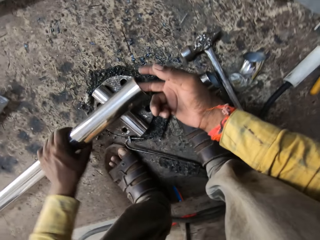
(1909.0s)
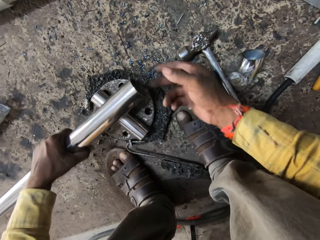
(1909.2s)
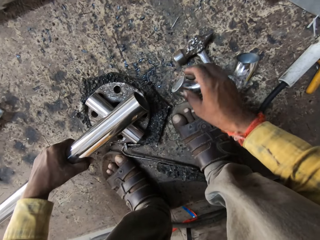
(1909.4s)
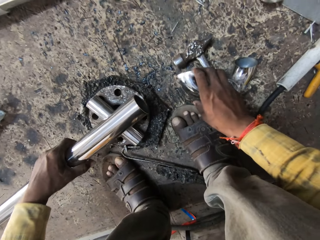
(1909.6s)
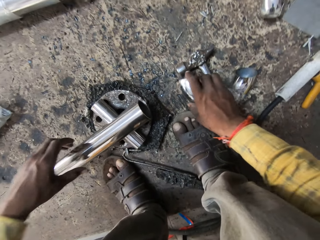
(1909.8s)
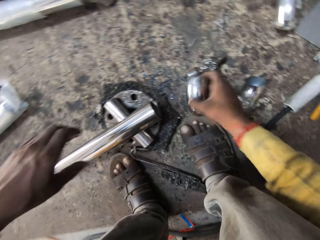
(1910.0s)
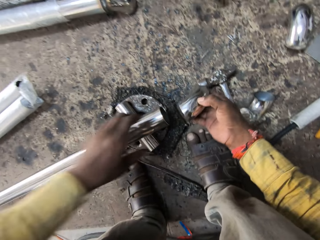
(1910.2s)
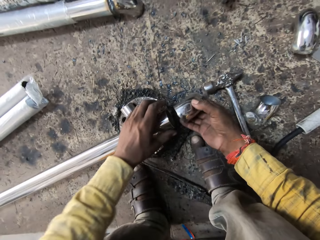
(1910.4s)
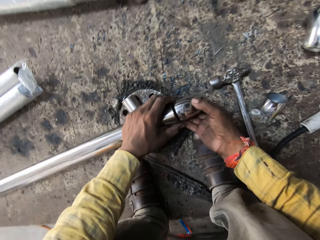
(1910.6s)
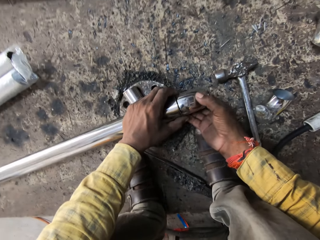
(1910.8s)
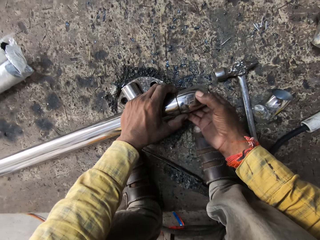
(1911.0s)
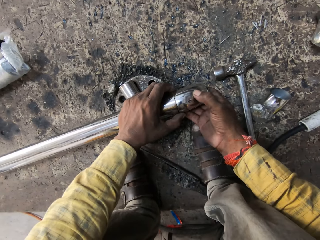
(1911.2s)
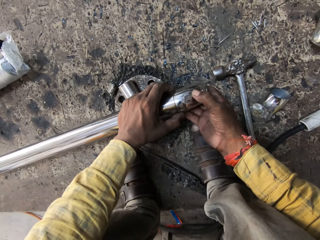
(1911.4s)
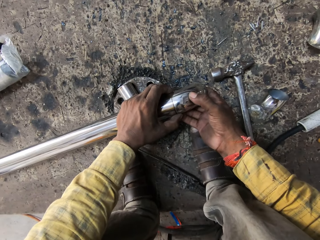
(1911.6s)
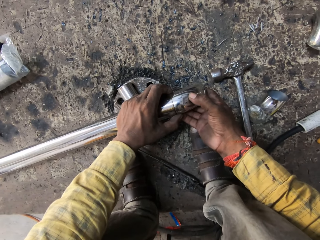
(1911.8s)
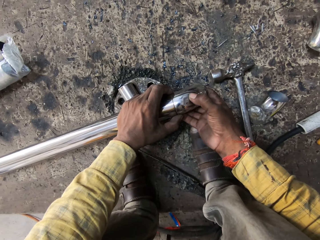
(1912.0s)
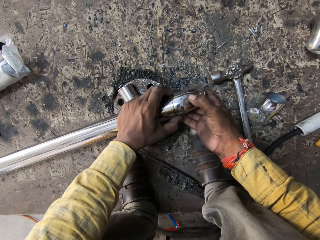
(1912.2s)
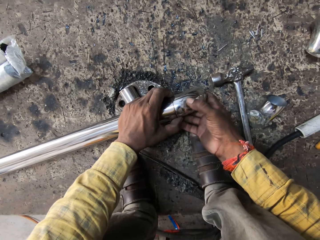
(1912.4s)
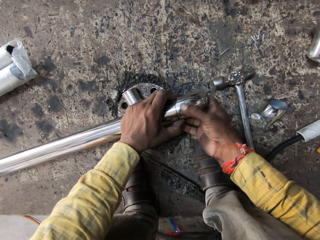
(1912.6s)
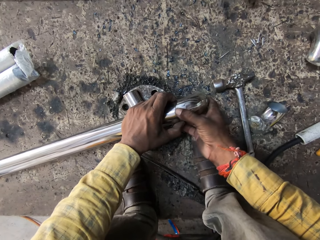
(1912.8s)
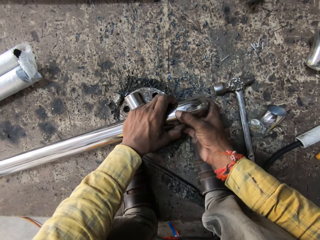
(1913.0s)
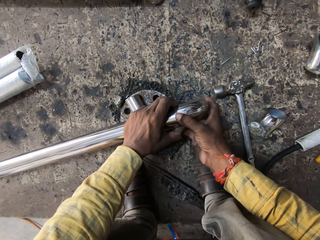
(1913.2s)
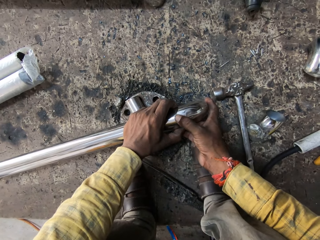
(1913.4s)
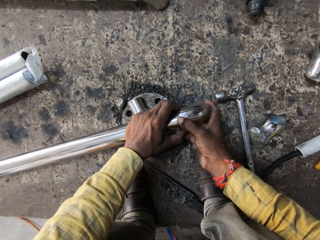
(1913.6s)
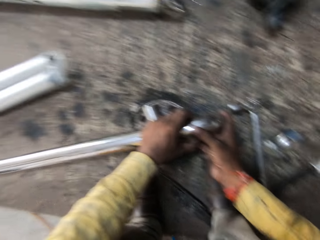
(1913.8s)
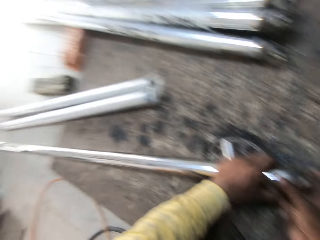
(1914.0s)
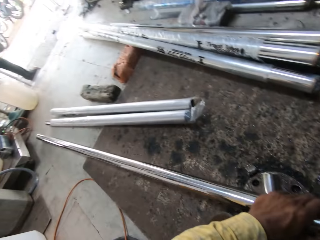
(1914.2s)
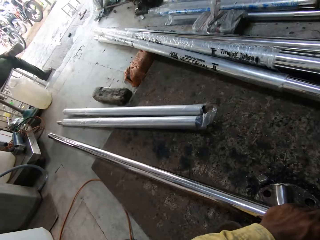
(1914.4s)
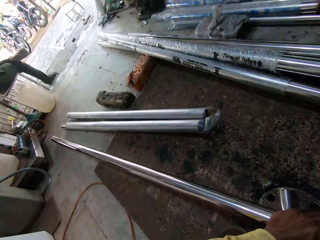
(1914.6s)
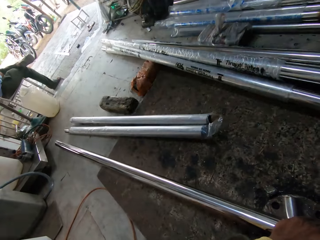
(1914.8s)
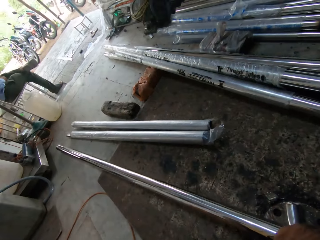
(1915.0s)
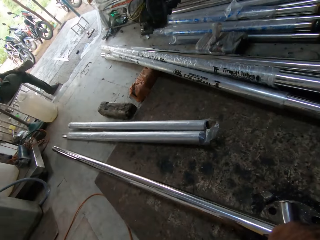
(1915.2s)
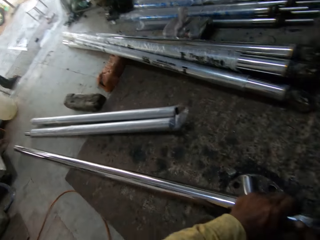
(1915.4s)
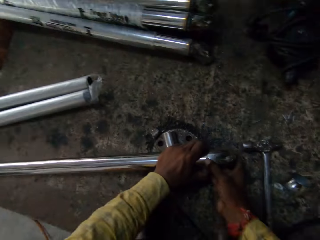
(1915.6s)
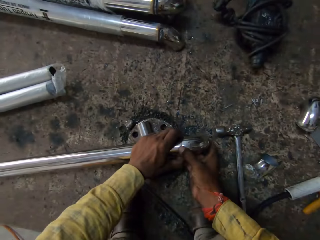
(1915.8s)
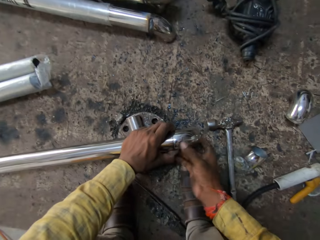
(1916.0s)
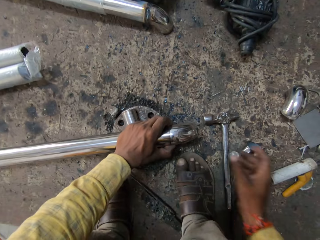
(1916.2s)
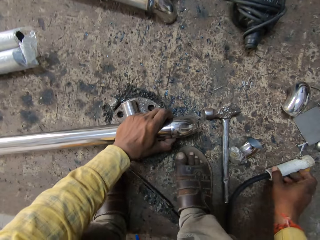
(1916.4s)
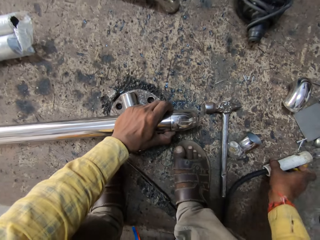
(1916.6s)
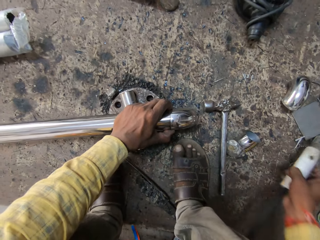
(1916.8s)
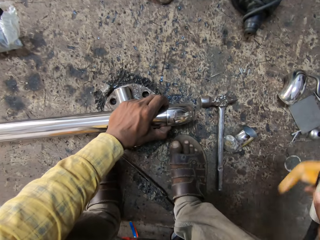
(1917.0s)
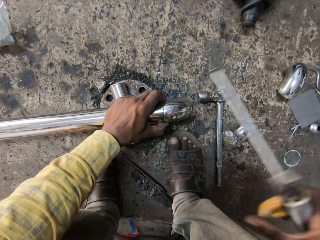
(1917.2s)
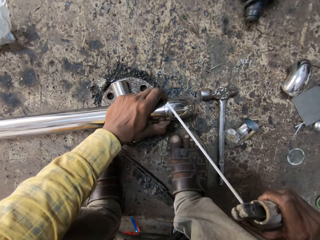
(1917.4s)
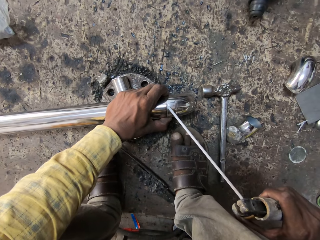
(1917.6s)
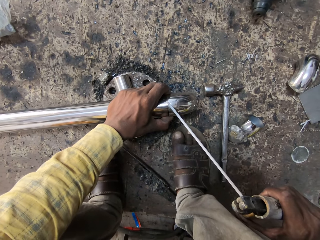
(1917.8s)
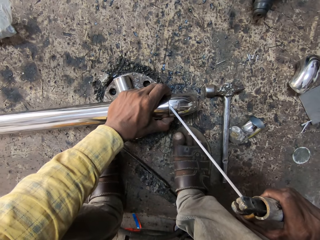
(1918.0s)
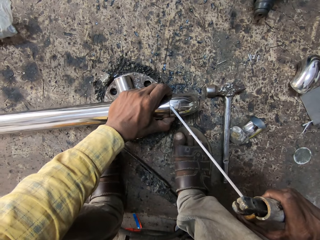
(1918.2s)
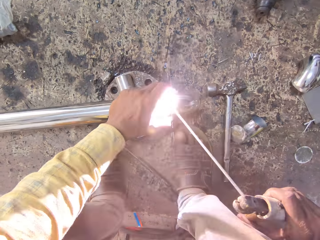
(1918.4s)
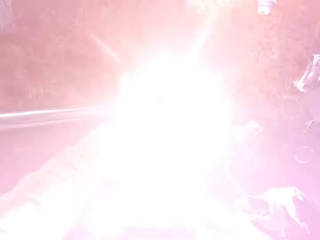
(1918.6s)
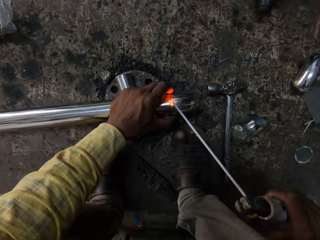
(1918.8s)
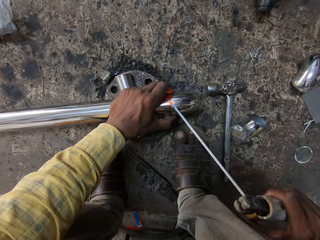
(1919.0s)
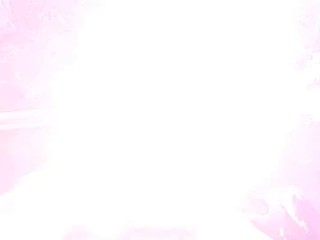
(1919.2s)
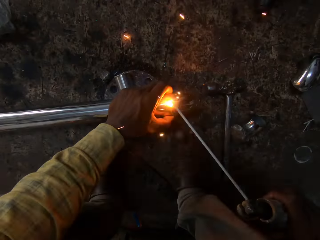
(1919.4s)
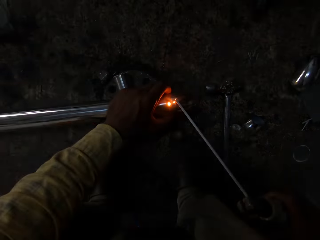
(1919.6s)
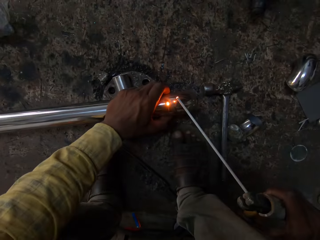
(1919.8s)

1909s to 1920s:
The camera wearer fixes a finger in the metal. They pick up the concave metal. They hold the metal with both hands. They fix the concave metal on the metal rod. They look around. They pick up the welding rod holder. They weld the metal rod.

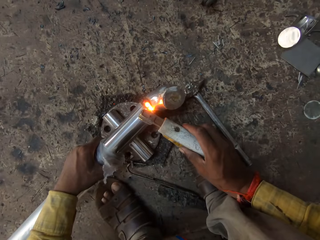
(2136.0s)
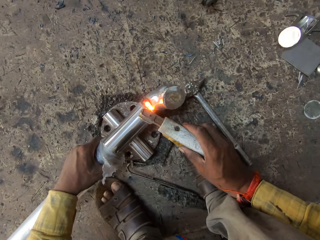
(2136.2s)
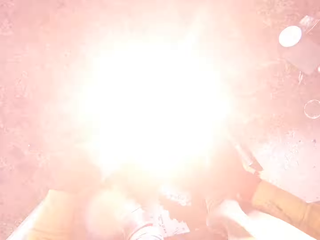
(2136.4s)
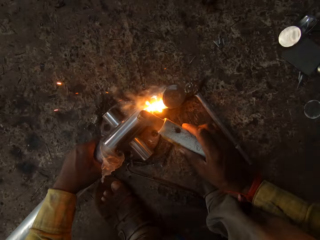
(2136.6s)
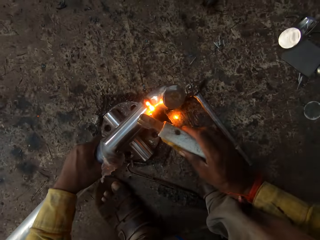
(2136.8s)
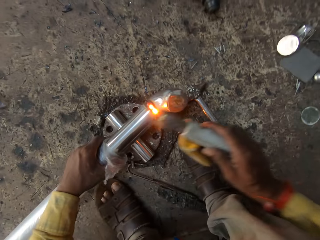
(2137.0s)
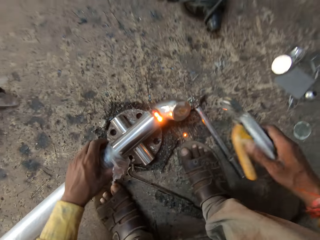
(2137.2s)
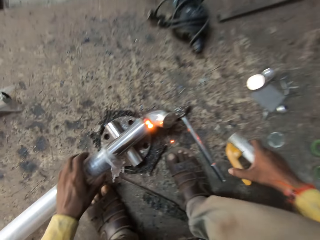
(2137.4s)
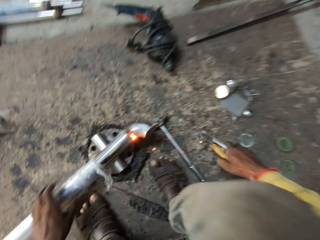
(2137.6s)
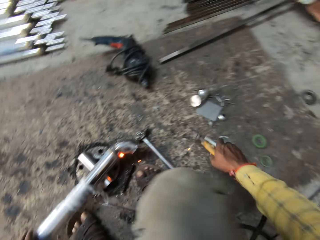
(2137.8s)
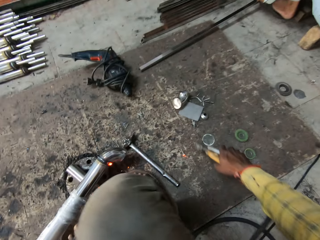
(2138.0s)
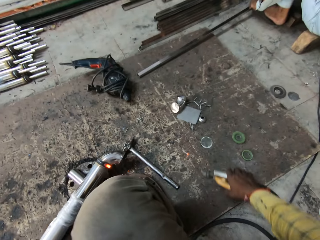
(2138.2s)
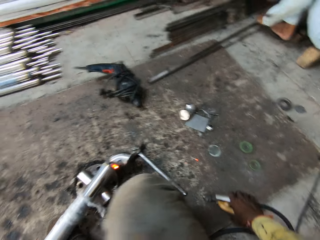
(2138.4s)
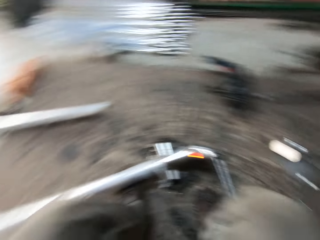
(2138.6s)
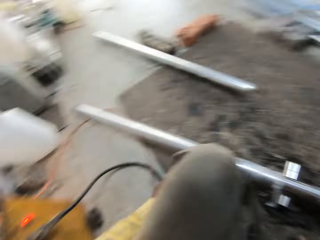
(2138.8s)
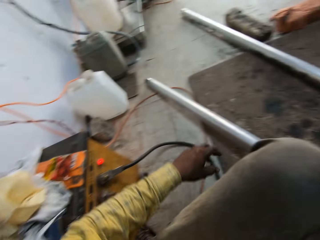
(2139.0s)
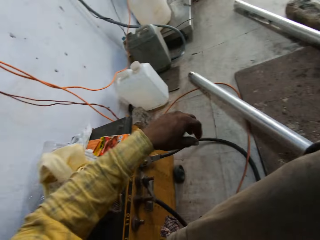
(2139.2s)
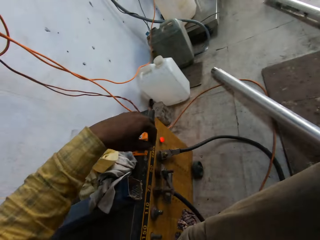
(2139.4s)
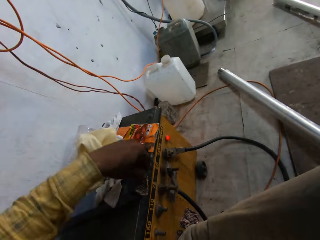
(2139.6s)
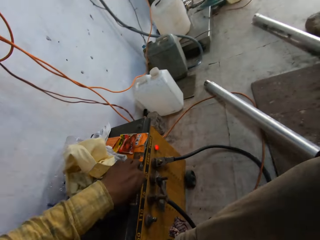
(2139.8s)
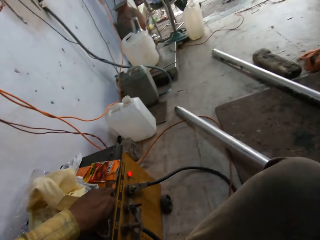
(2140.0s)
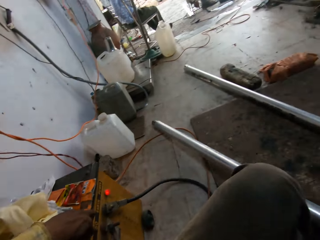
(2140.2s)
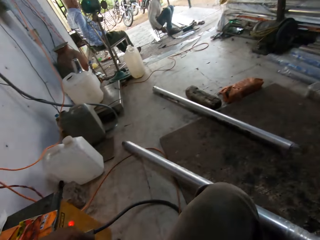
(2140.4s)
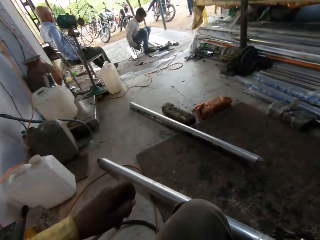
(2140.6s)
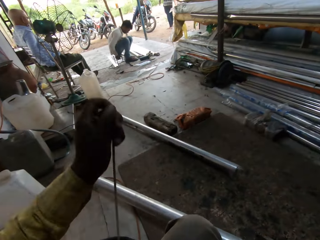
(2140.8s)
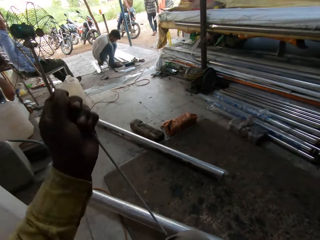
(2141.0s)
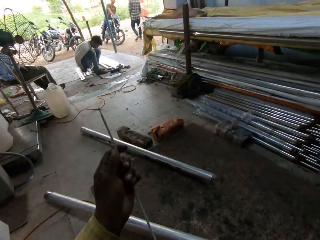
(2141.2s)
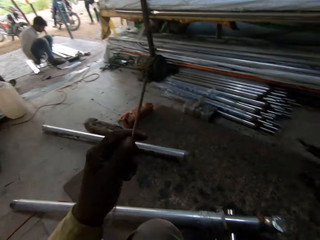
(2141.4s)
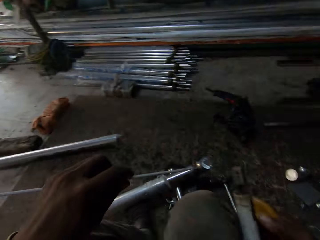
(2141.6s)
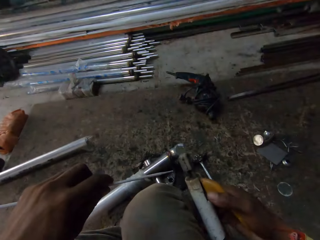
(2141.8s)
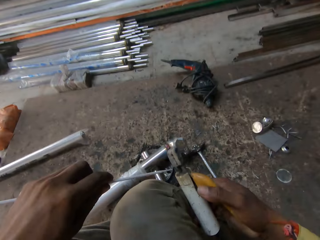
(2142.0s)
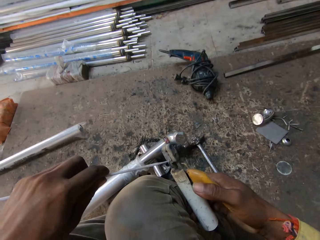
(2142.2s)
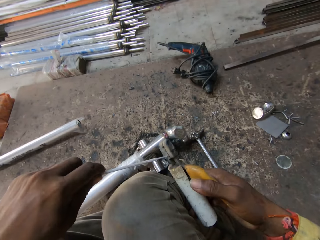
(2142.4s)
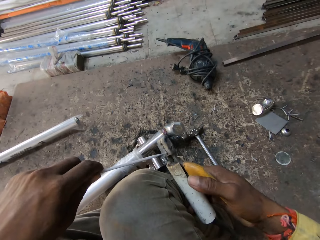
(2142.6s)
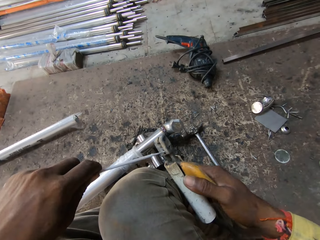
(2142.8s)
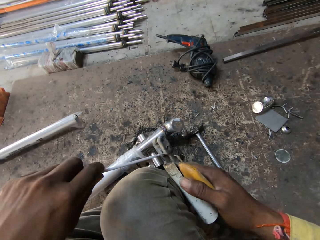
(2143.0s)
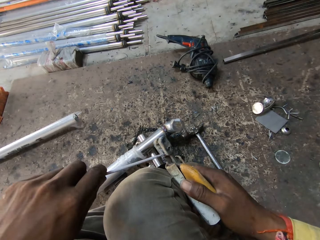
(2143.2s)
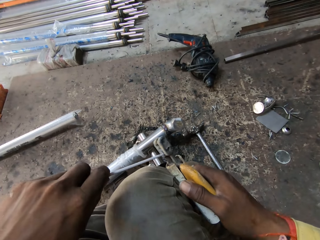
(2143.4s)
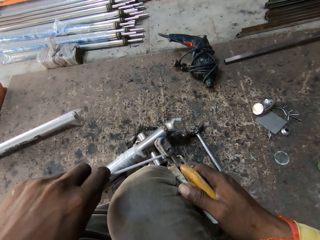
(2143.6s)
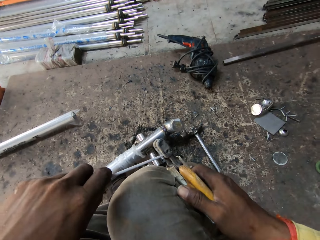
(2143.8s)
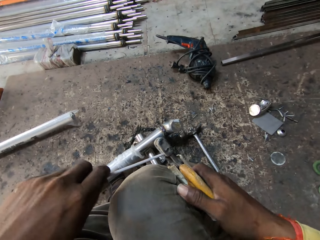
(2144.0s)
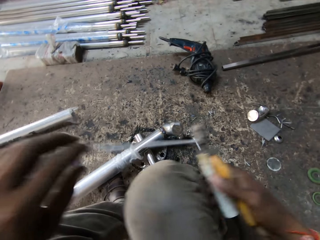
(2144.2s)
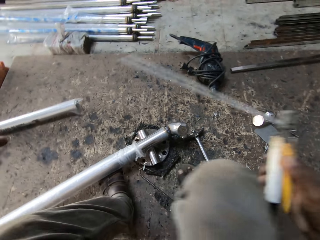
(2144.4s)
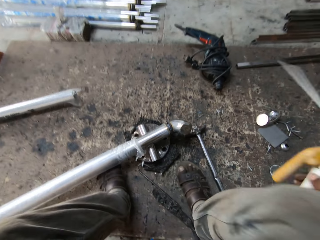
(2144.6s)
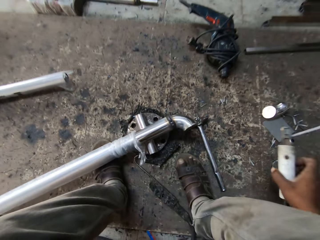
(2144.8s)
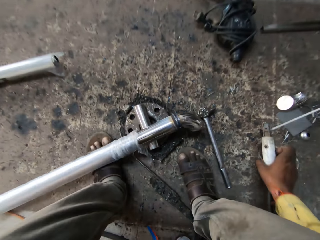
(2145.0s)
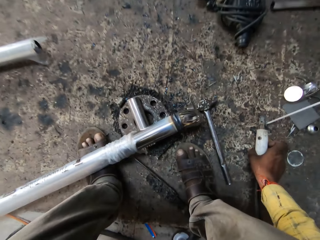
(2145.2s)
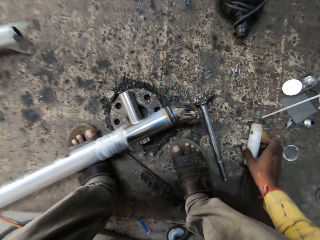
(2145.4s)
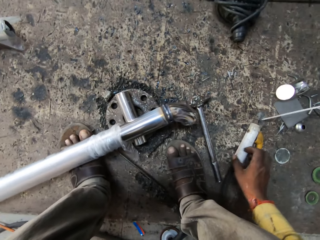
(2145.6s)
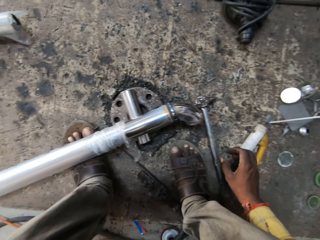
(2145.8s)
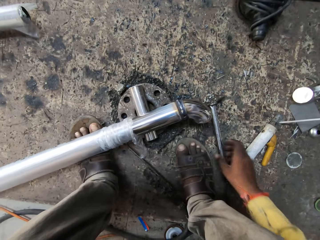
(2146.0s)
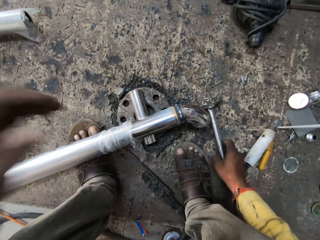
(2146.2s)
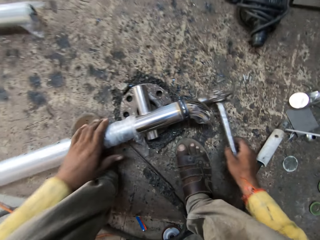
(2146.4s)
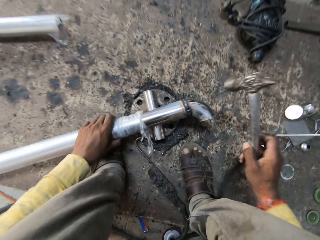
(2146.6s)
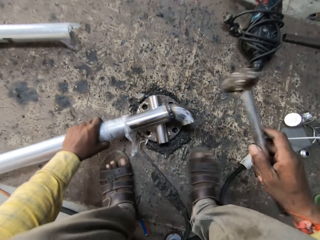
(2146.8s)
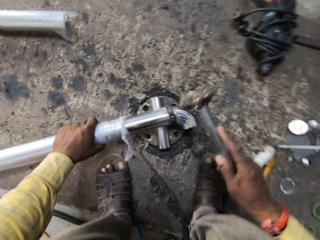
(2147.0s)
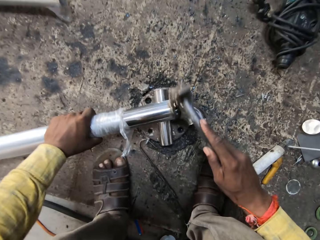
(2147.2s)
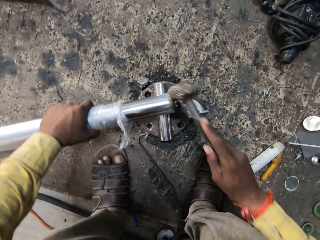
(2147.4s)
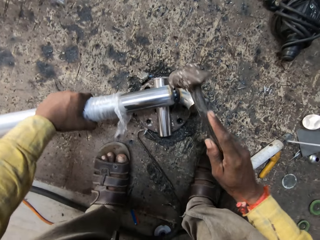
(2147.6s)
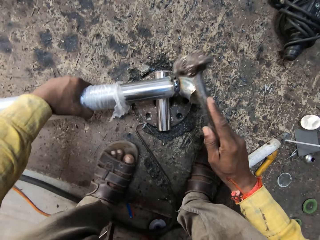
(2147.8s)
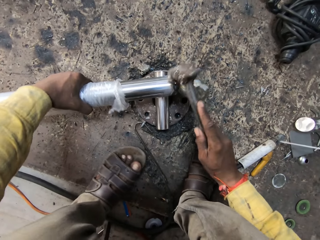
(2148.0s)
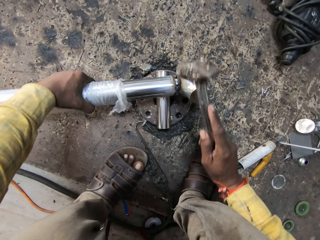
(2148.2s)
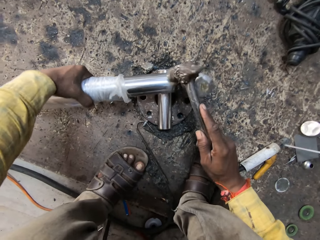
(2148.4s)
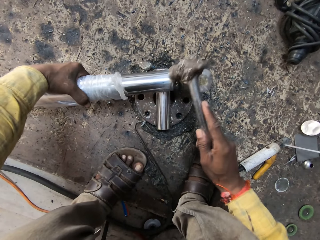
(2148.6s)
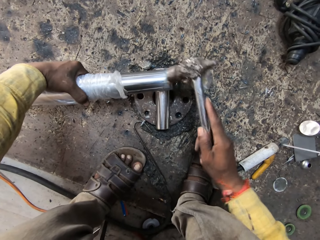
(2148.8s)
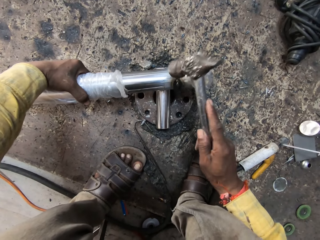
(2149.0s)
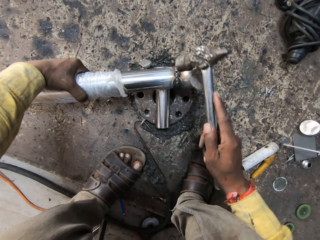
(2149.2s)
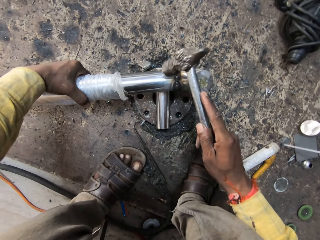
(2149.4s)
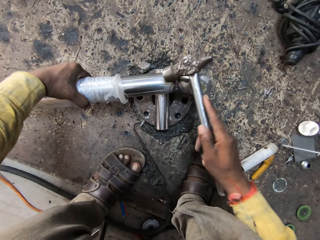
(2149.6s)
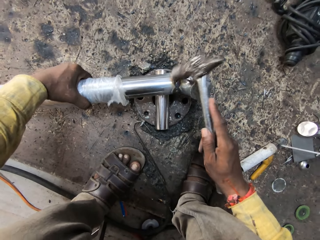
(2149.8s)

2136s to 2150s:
The camera wearer puts the welder down. They turn around. They look around. They pick up a wire and put the wire on the welding gun. They put the welder down. They pick up the hammer. They hit a metal.
